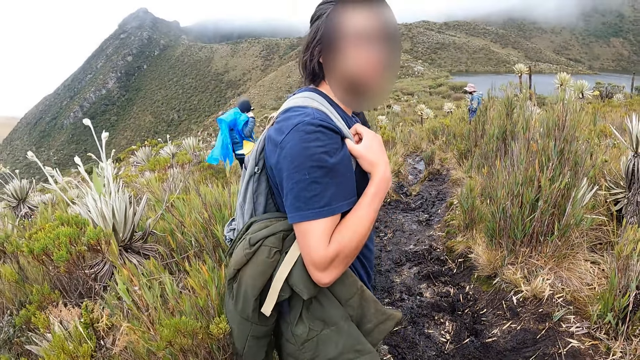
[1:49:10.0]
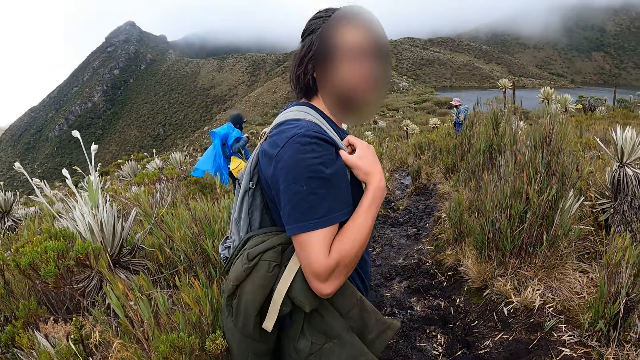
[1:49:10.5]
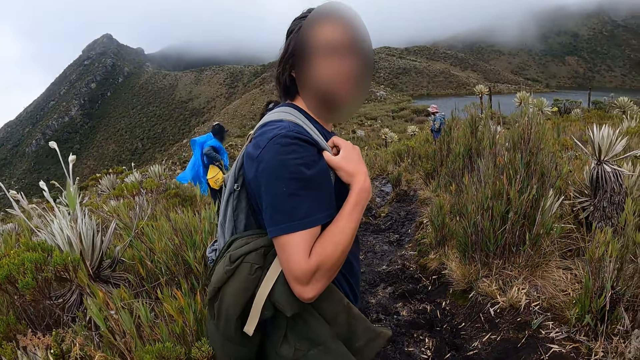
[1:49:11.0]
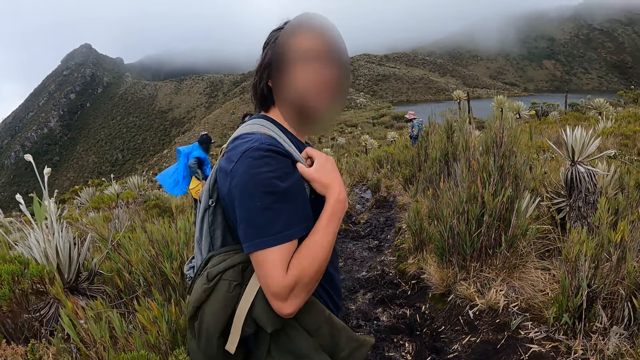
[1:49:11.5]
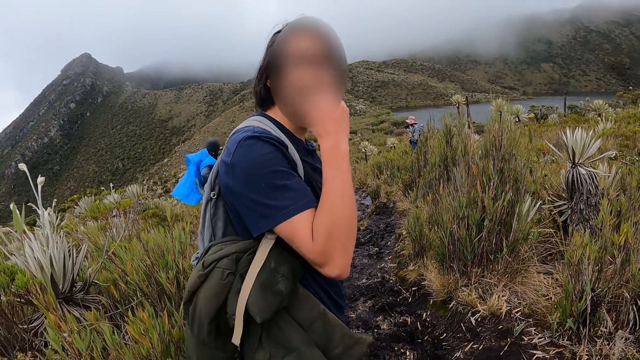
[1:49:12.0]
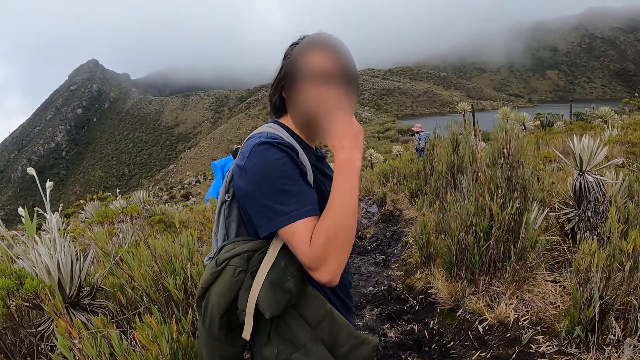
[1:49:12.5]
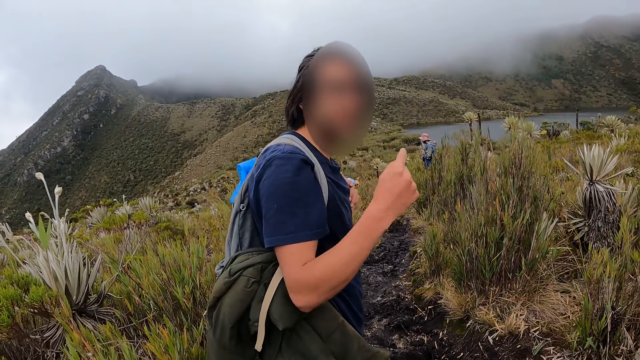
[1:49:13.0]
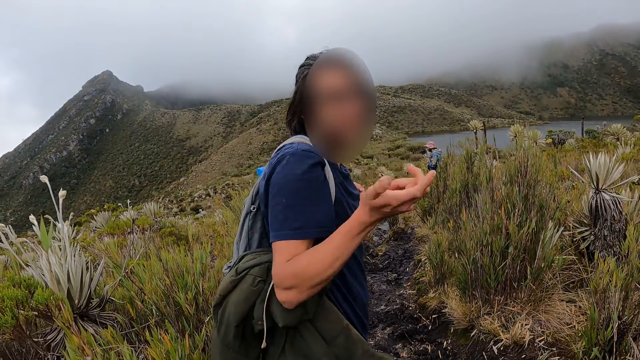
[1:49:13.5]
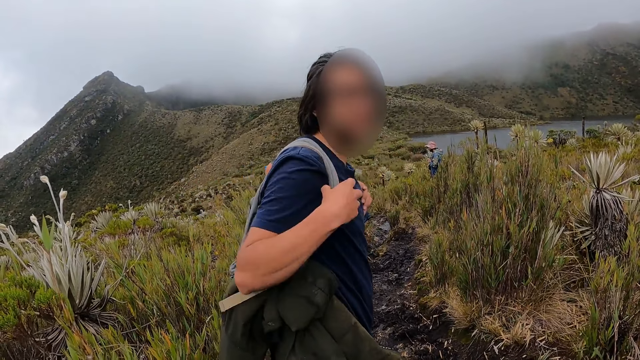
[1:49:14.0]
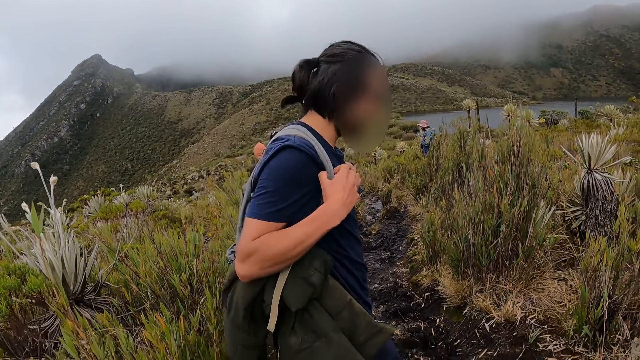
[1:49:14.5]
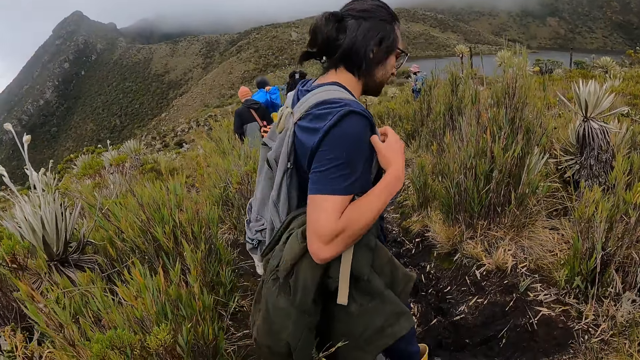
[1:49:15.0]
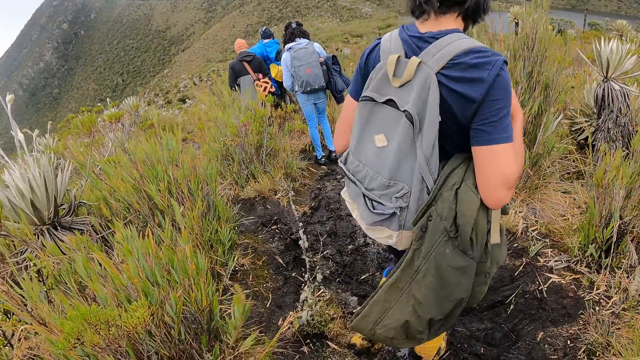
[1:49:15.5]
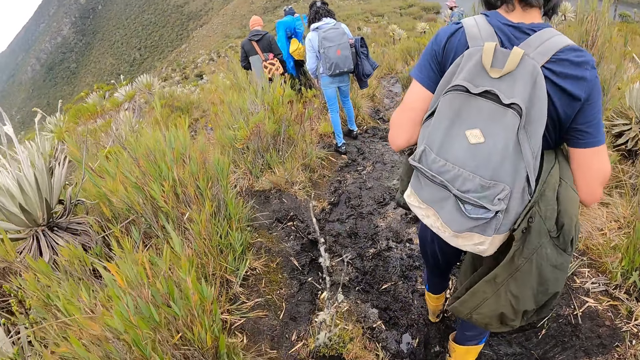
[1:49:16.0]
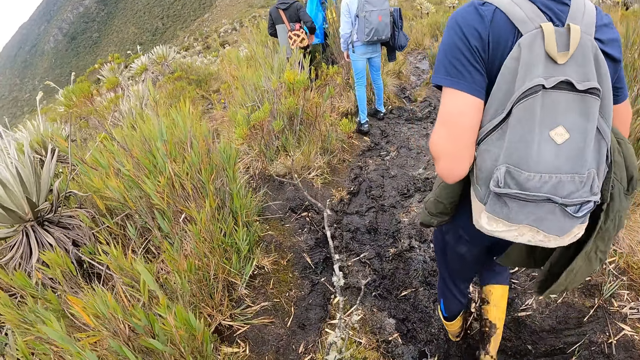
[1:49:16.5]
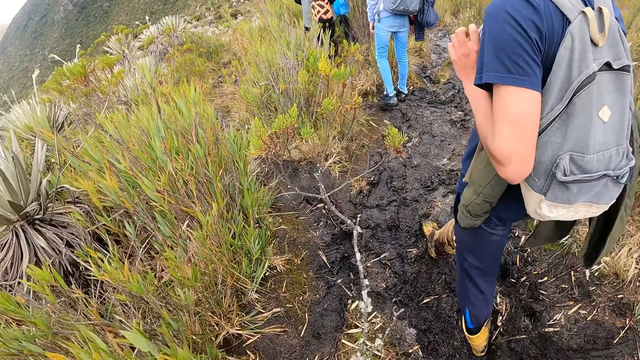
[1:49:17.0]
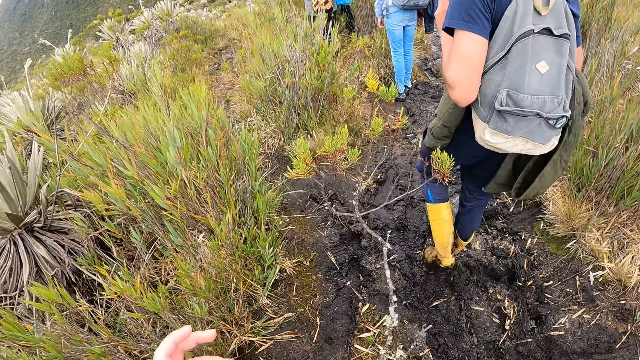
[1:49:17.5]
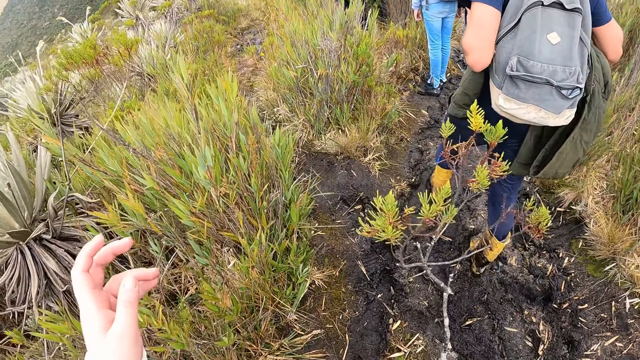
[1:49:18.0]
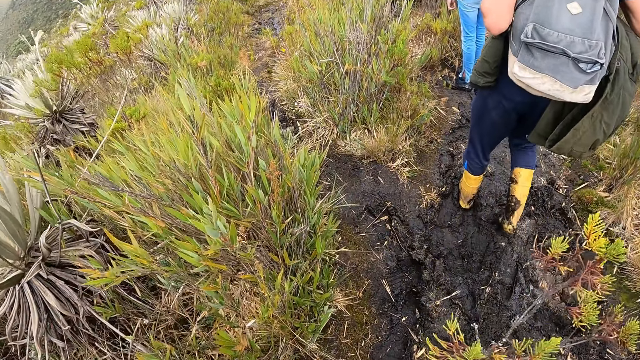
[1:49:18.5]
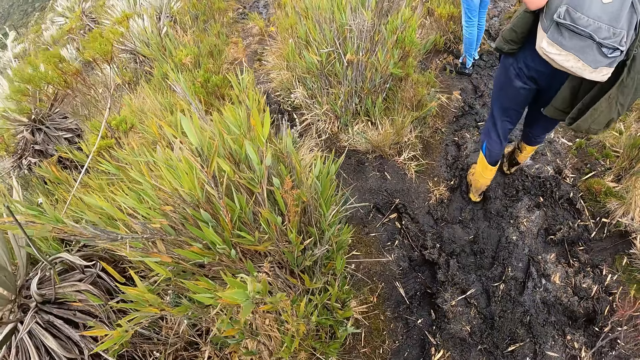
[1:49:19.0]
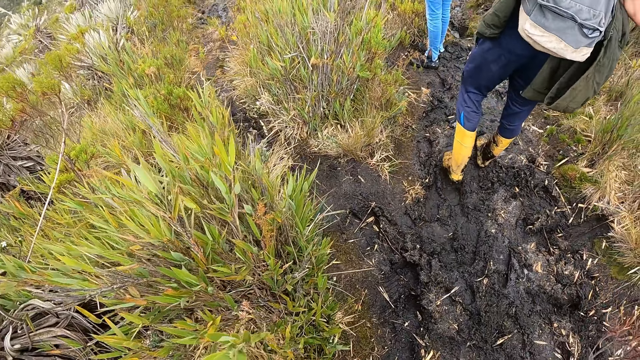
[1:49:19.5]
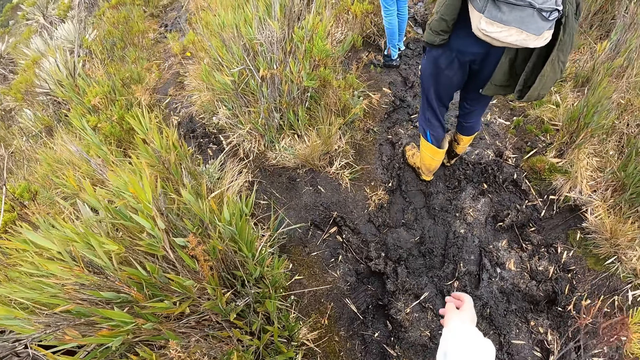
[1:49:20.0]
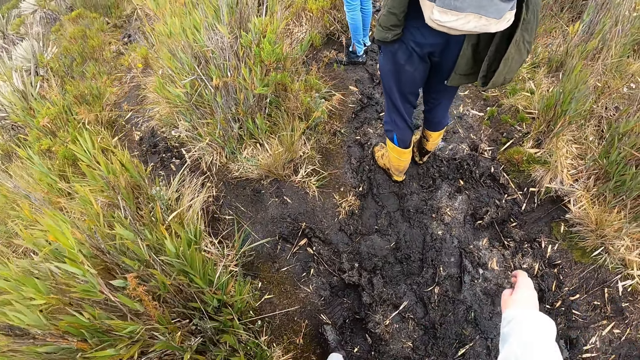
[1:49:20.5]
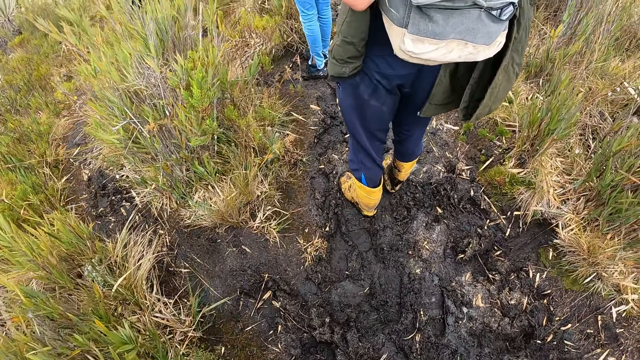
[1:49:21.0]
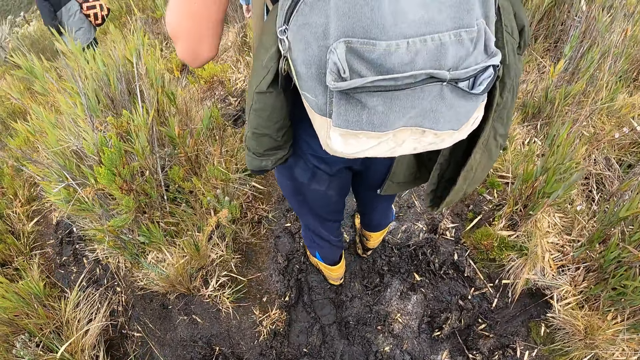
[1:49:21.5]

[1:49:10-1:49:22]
A man makes a gesture. The camera wearer walks on the path.

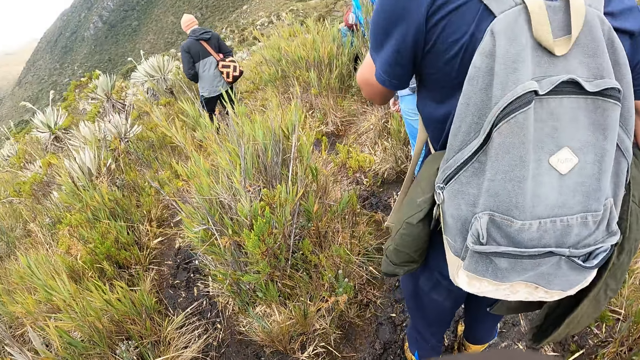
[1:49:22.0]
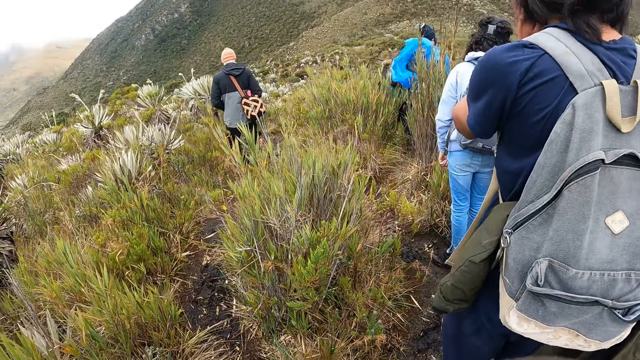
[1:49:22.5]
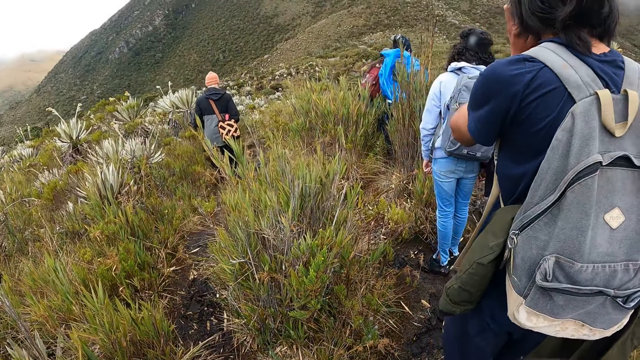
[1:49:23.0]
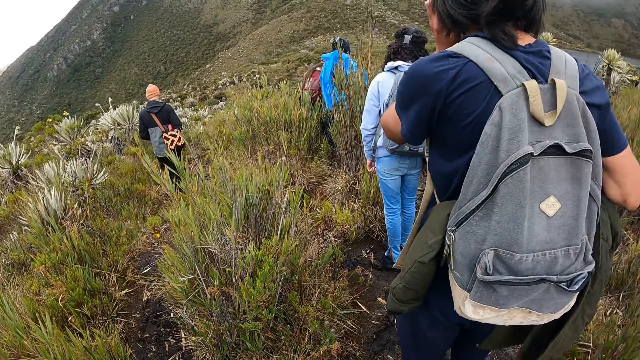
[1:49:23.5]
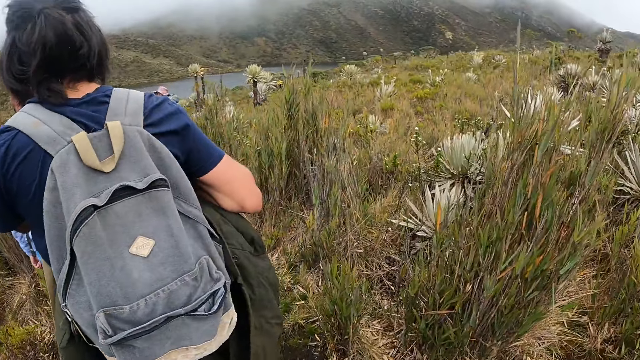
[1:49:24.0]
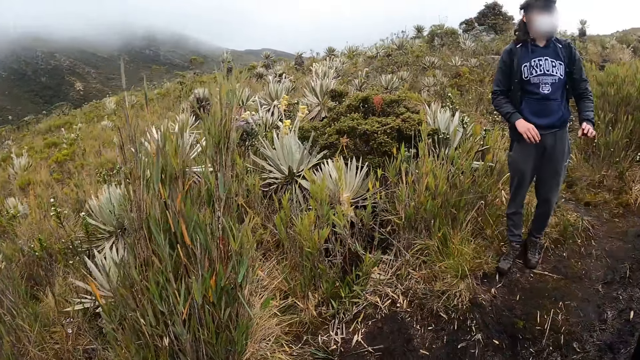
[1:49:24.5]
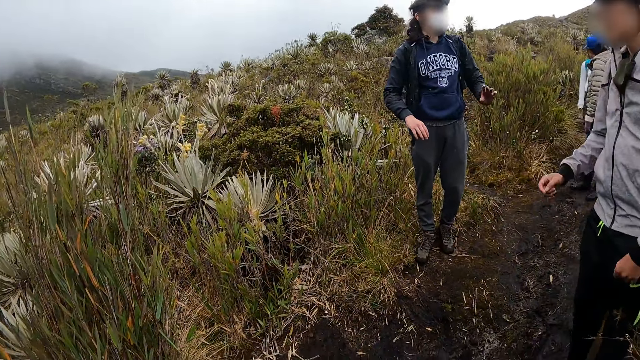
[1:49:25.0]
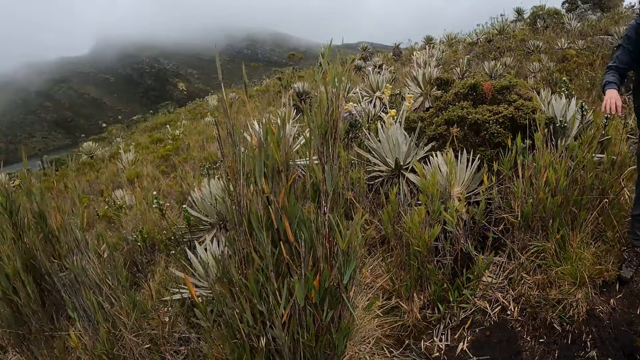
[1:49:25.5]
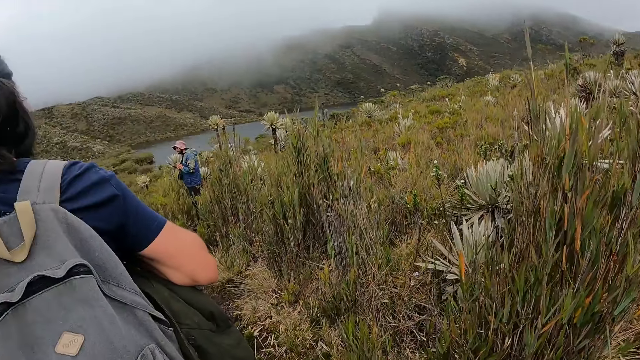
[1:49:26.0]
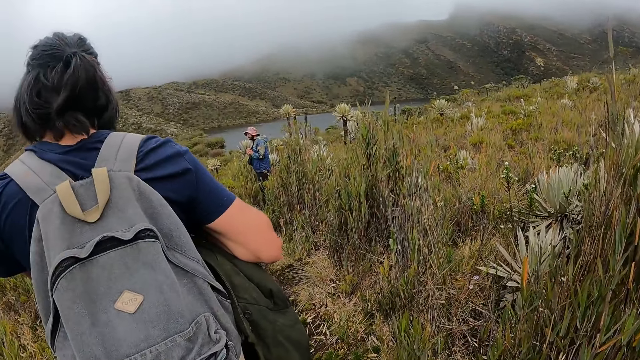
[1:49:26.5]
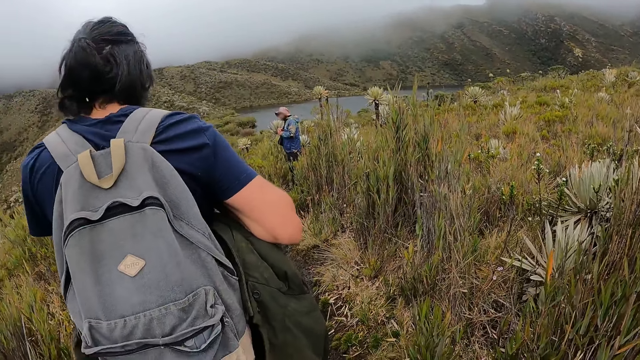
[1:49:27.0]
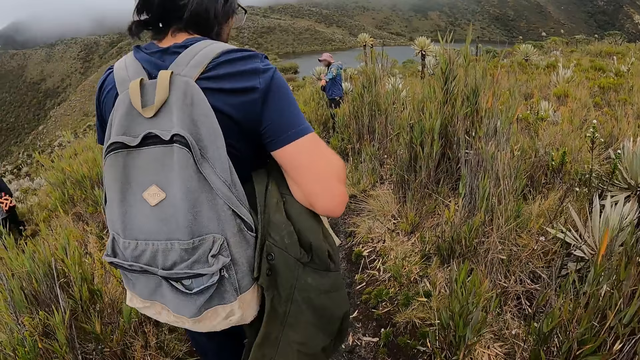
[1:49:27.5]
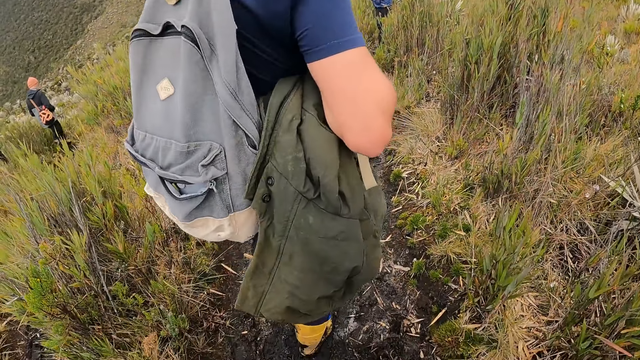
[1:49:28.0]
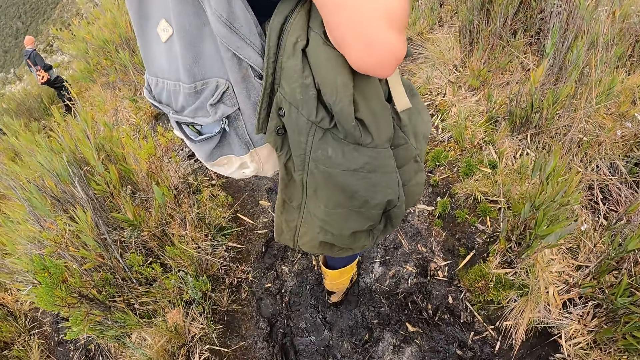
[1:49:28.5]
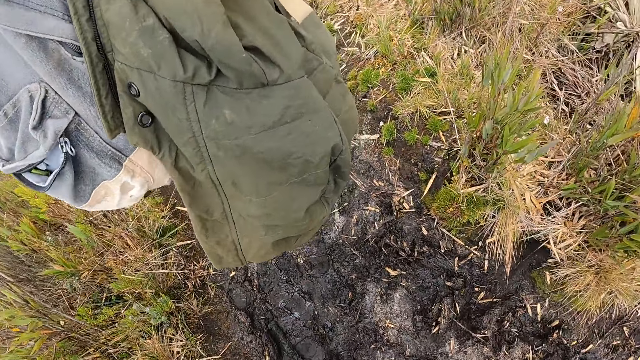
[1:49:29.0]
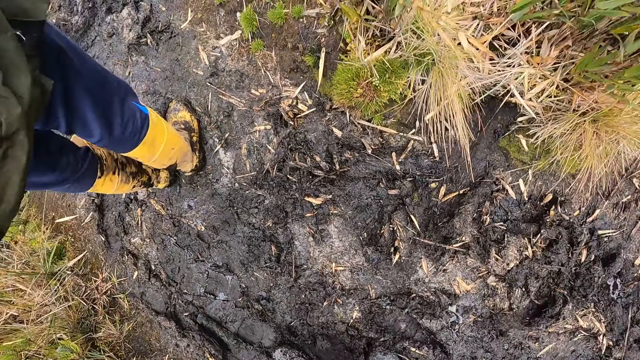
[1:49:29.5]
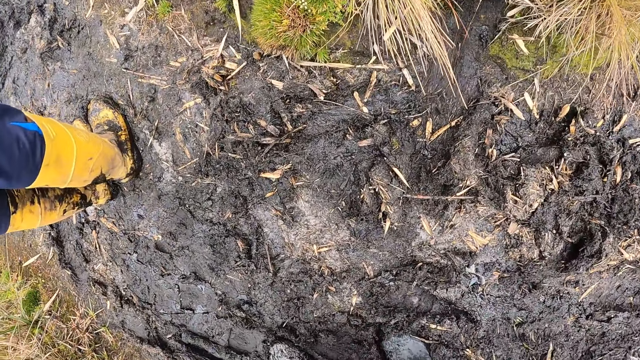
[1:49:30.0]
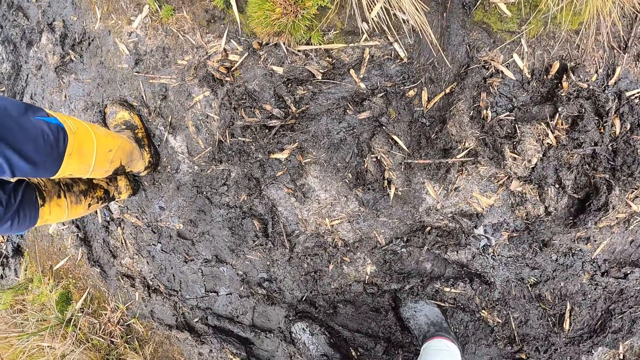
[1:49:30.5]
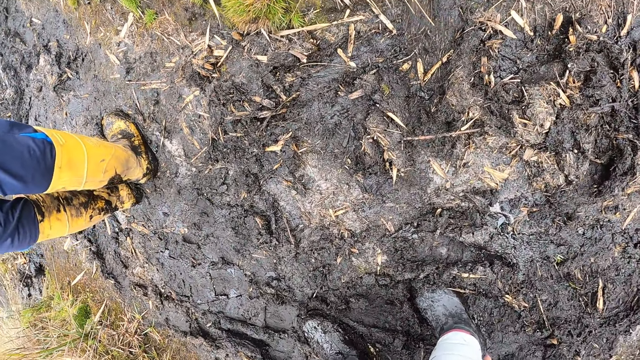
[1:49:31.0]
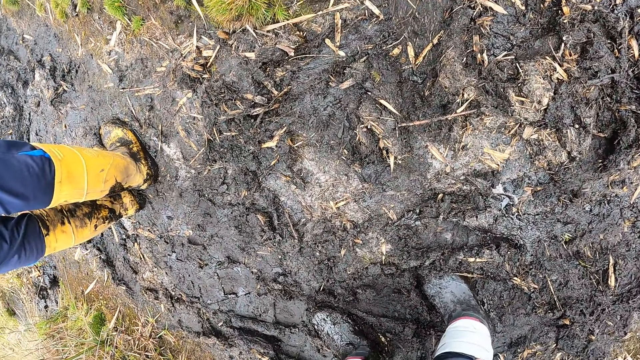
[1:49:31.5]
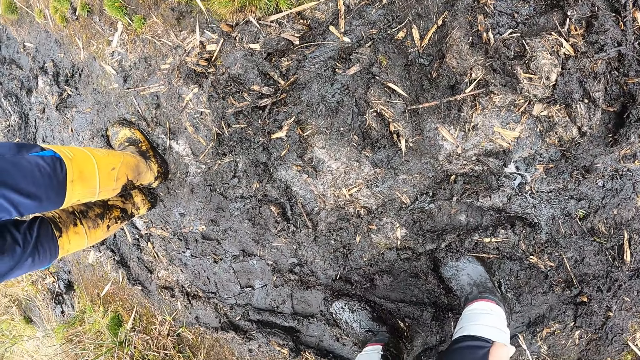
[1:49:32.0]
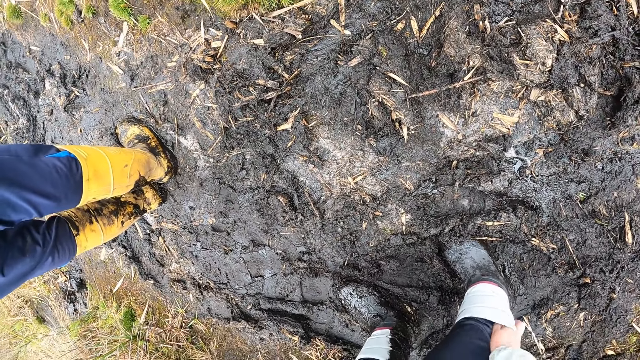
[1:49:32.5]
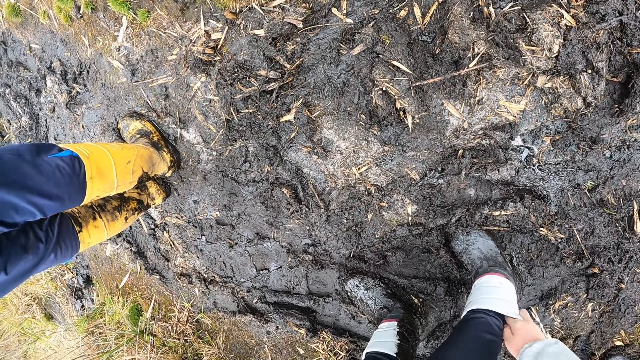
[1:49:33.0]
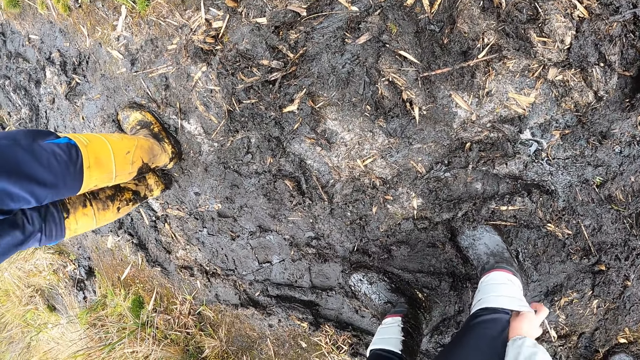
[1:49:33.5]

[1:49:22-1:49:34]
The camera wearer adjusts his track pants with his right hand.
